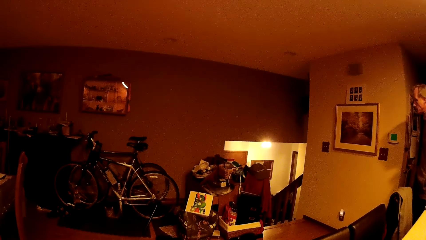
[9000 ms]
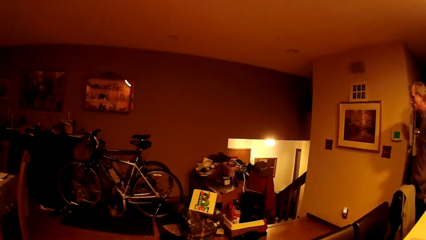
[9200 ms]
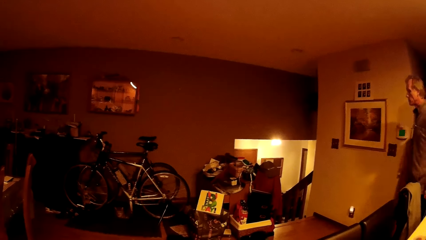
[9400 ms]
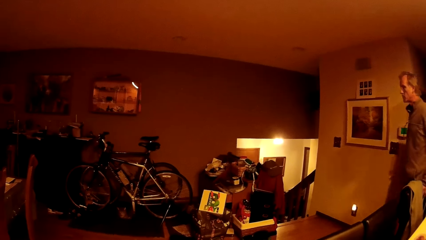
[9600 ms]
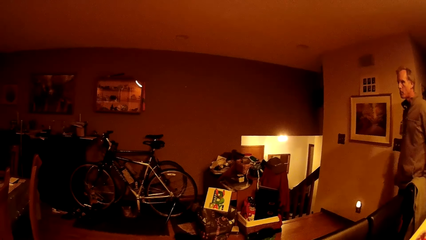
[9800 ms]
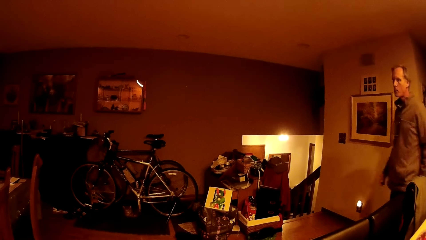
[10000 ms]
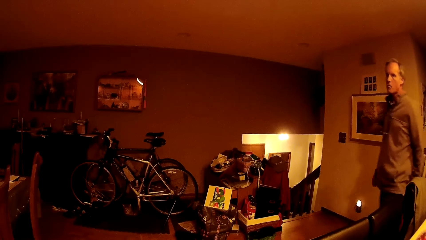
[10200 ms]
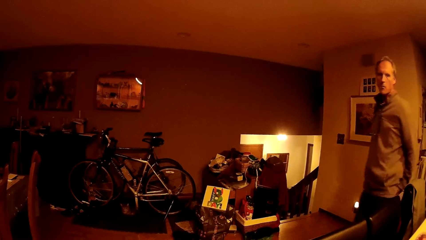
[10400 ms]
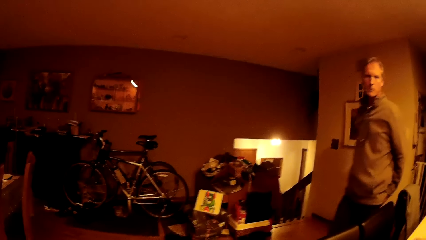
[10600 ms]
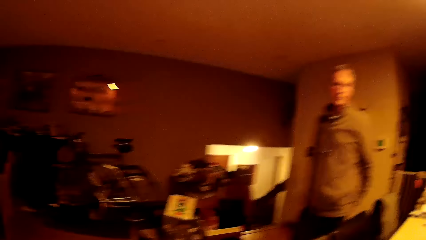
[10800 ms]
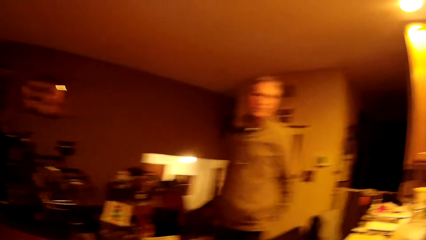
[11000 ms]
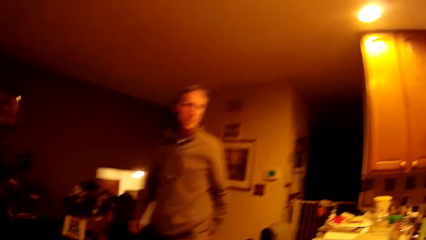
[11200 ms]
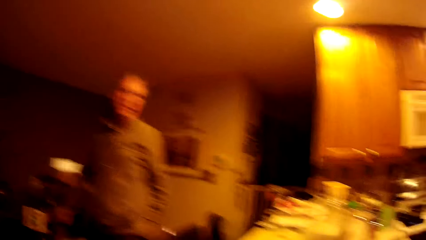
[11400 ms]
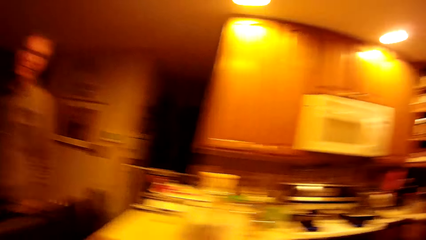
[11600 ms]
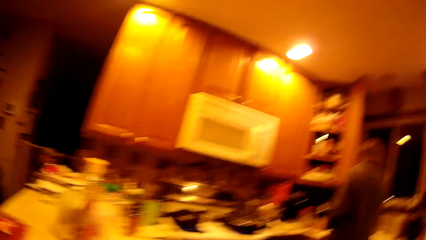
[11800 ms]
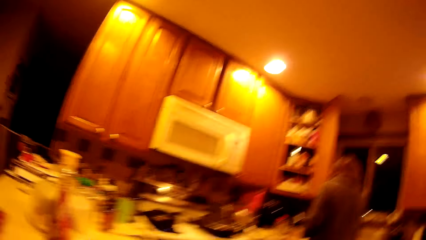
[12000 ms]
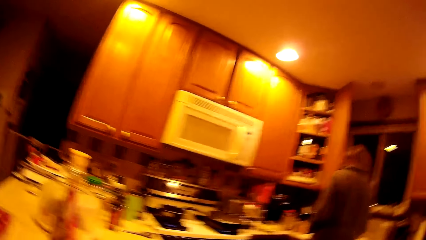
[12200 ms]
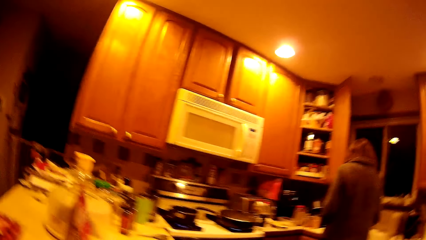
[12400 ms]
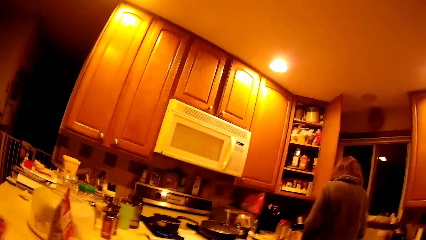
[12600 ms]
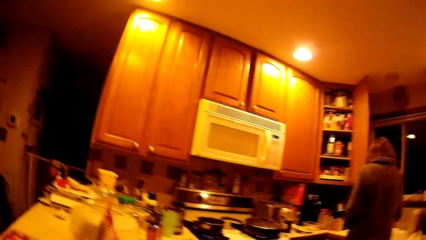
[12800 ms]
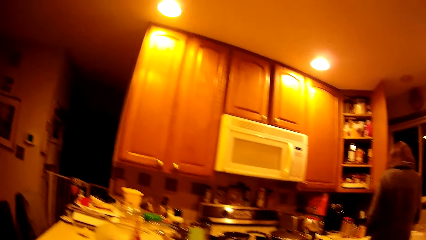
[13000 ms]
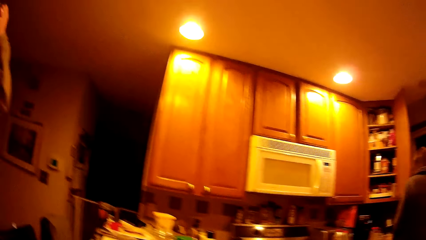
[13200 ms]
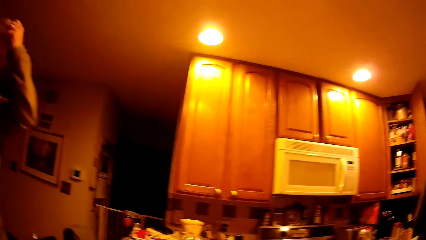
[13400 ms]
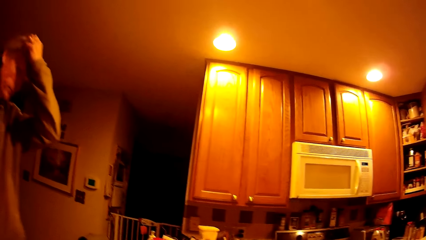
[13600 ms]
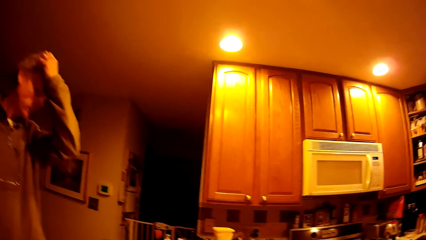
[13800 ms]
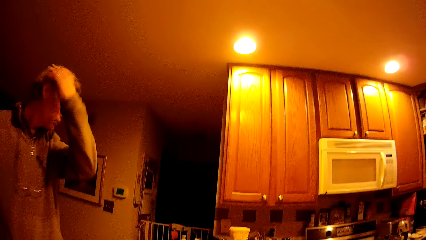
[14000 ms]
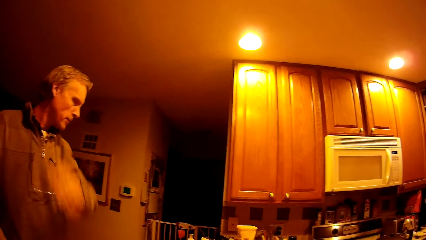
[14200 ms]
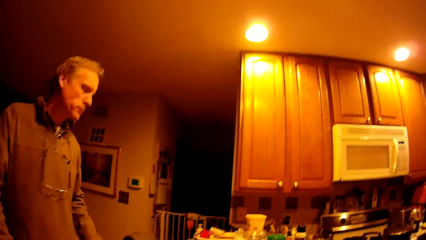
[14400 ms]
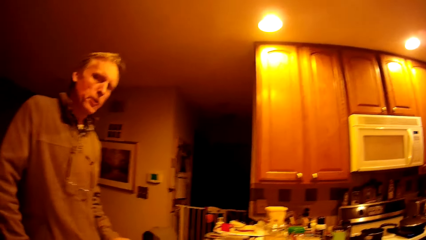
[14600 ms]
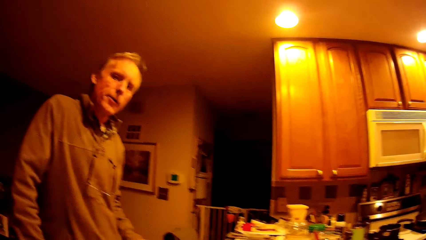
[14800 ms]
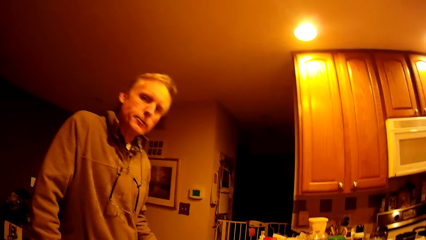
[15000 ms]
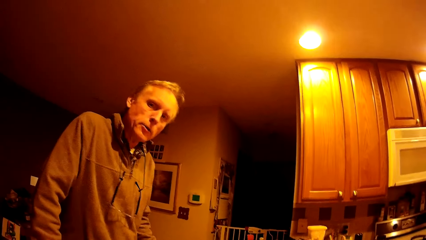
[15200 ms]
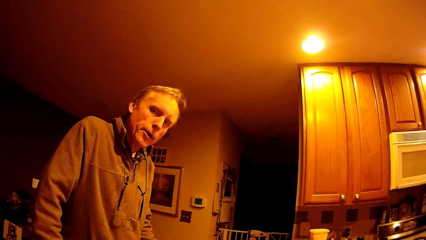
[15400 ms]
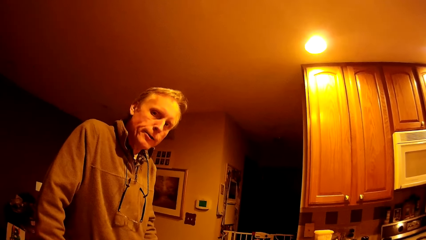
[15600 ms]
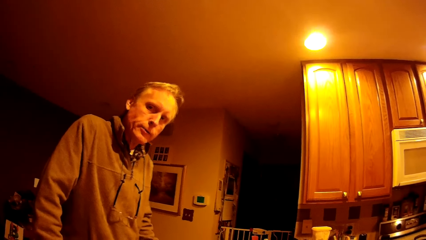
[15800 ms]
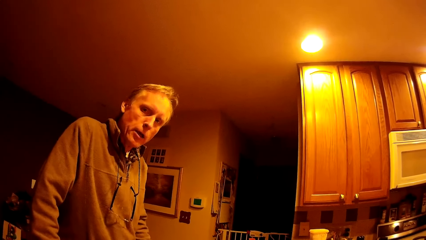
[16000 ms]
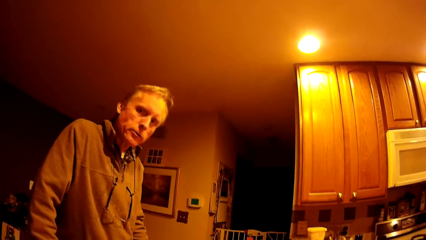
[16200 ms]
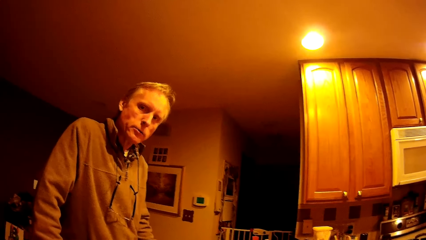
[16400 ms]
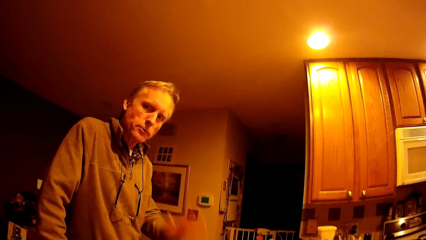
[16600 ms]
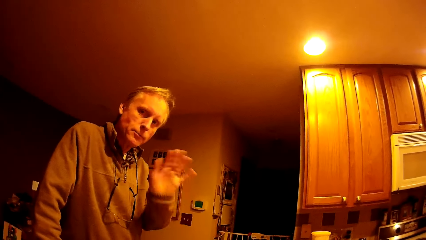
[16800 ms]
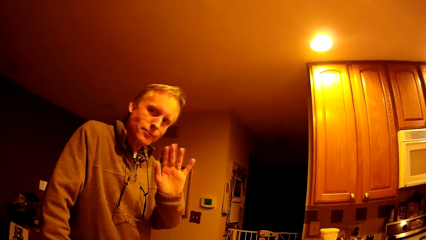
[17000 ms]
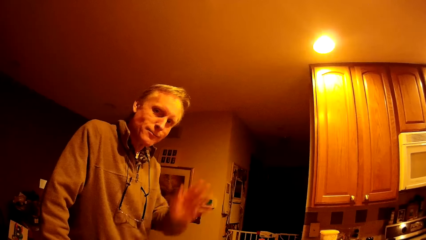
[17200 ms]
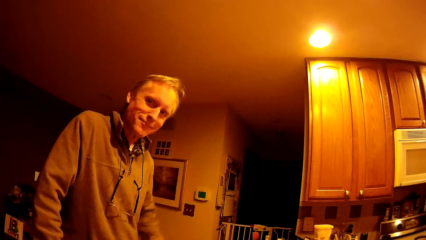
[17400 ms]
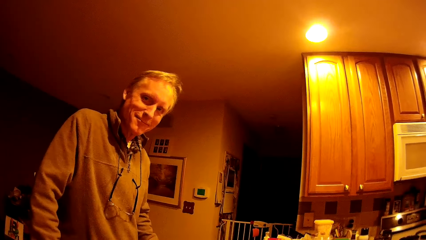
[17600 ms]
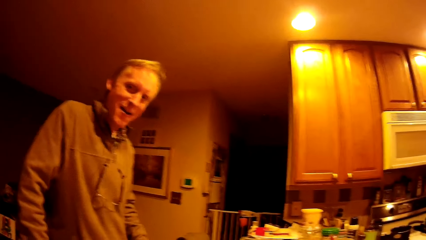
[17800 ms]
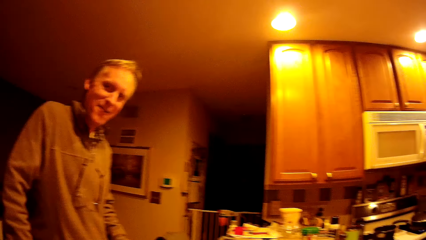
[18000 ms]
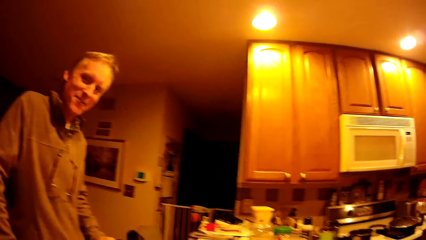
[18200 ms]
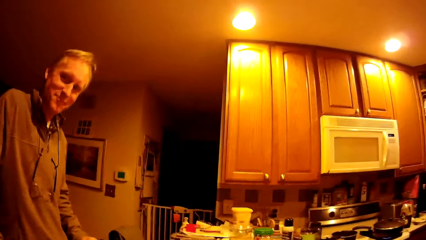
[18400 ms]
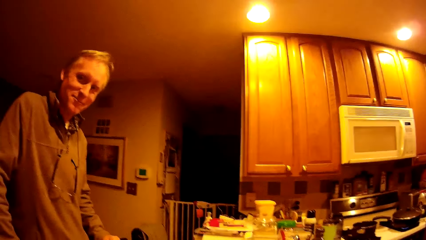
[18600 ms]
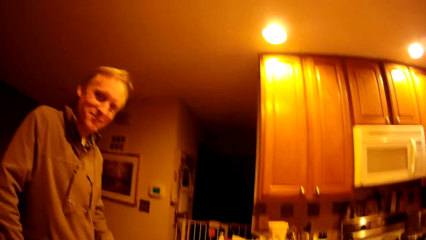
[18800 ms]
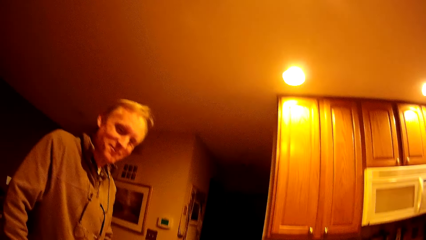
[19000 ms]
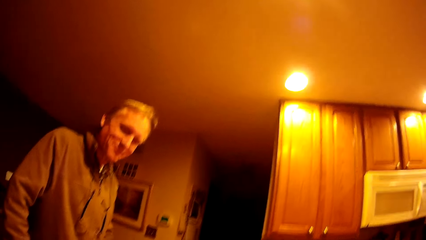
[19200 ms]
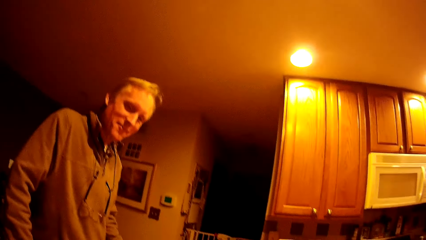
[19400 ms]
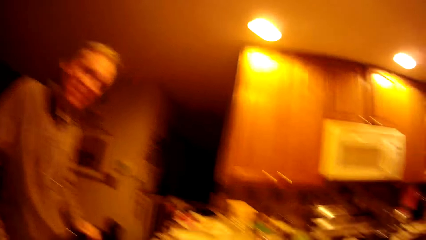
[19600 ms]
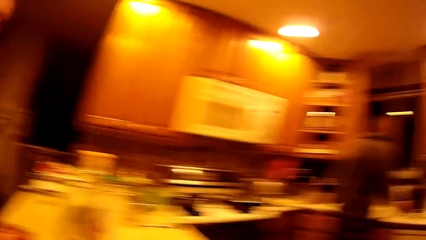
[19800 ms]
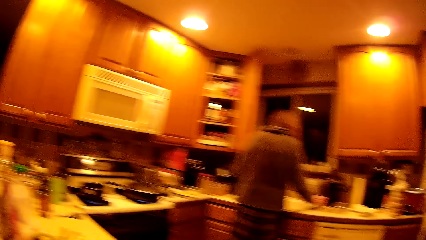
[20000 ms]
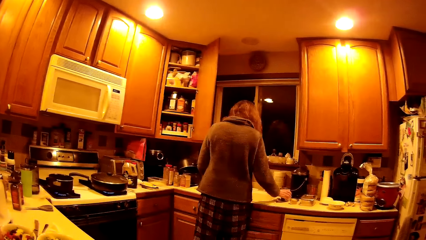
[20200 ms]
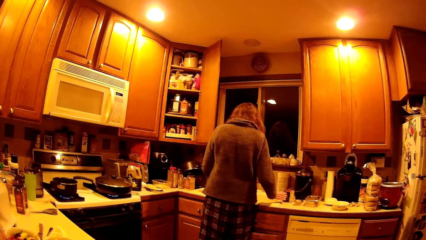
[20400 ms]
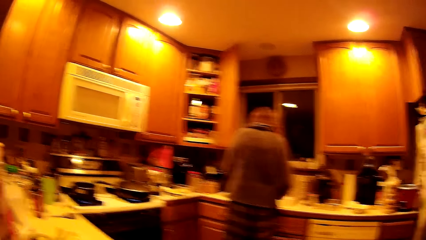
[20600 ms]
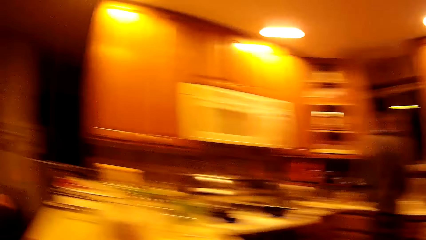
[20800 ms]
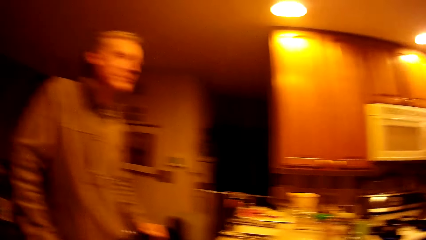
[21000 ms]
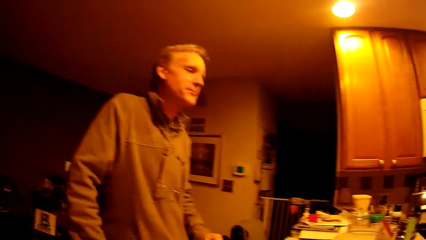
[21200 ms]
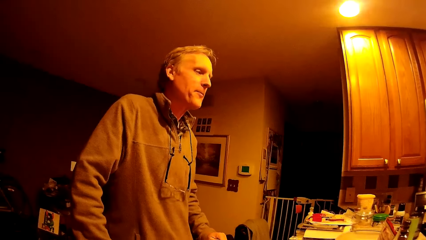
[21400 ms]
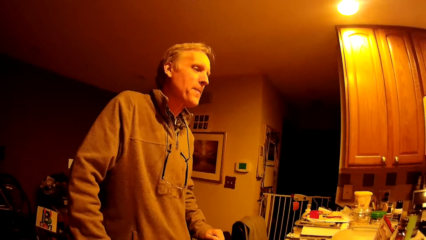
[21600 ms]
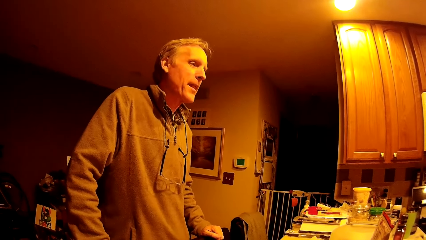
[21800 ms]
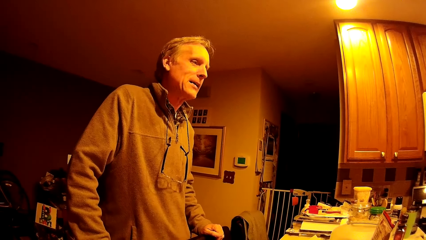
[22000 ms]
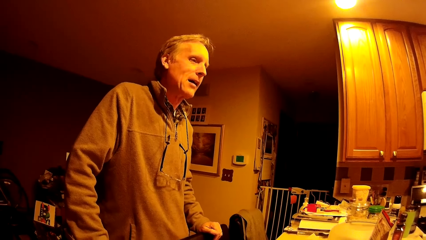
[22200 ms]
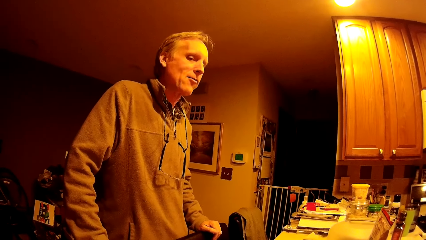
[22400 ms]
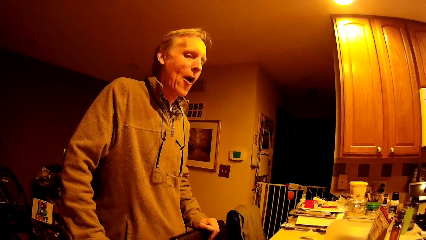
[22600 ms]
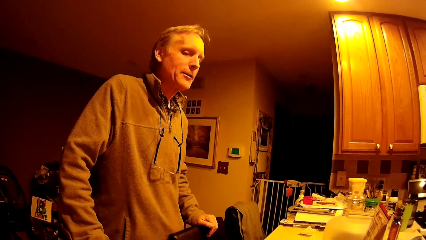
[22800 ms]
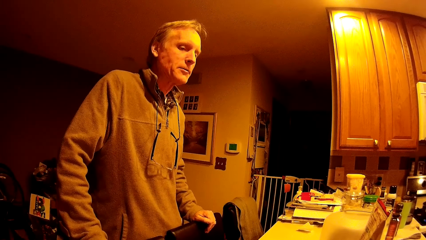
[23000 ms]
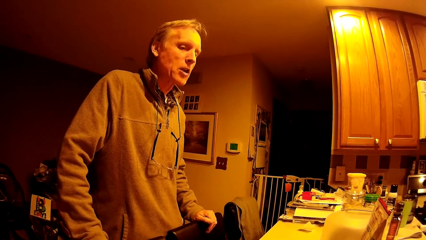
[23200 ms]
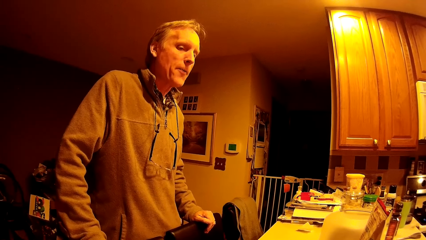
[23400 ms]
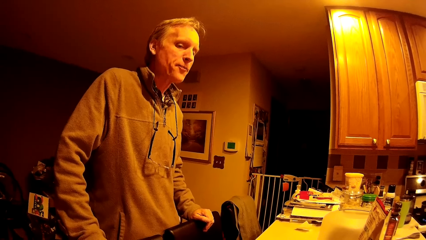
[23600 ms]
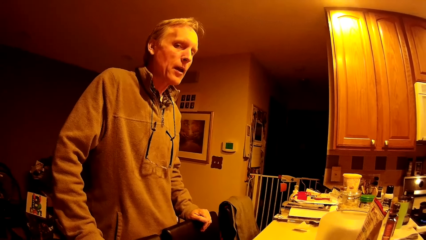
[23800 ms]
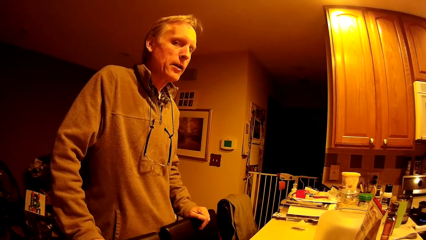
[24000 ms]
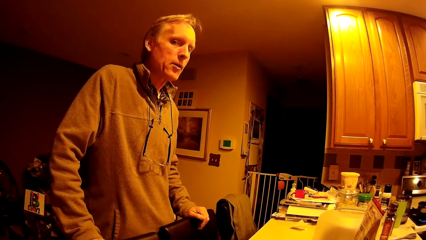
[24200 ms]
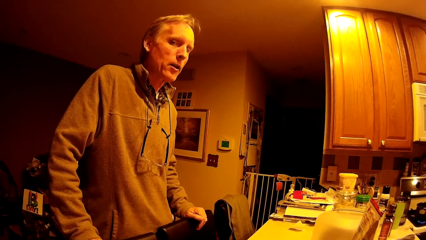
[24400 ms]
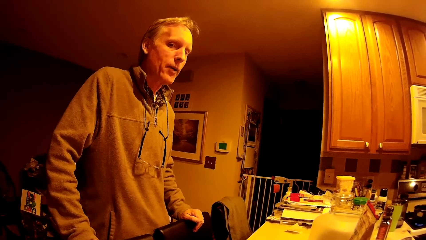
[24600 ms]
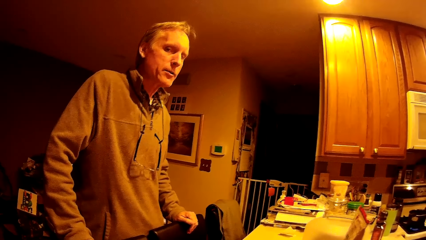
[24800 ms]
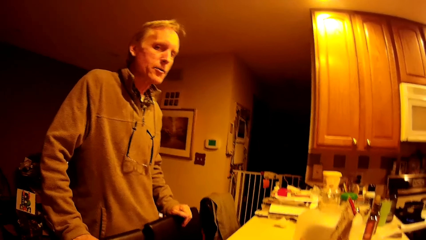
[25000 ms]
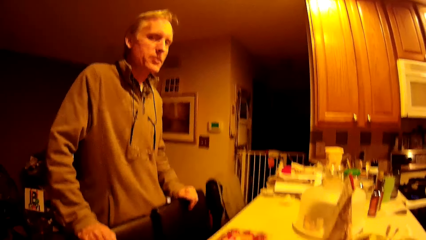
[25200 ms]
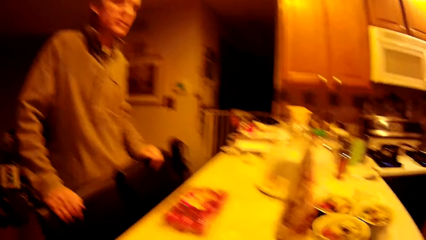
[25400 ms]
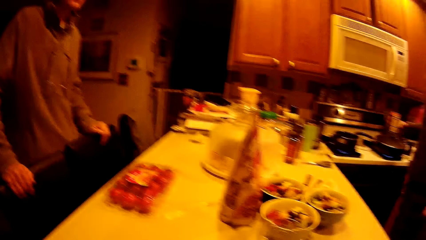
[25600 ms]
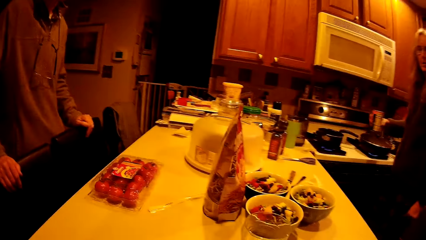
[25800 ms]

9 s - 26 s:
A man walks in the room. The man touches his head with his right hand. The camera wearer interacts with the man. The man waves.
